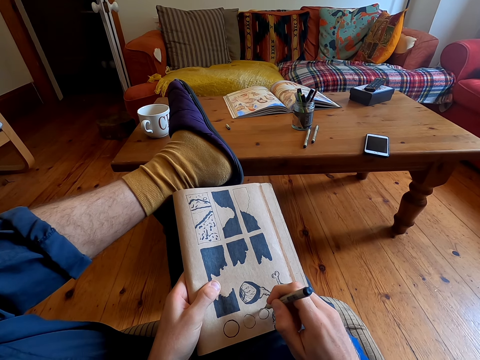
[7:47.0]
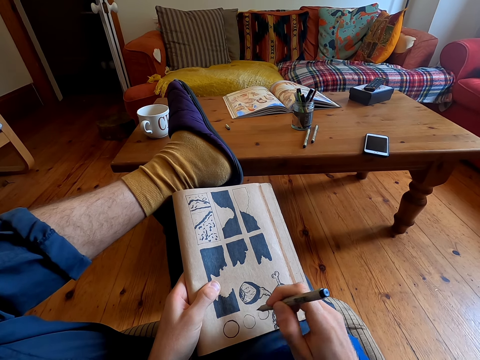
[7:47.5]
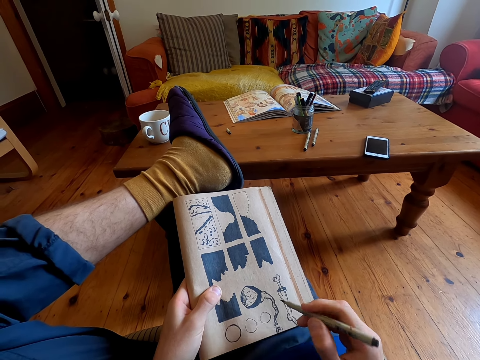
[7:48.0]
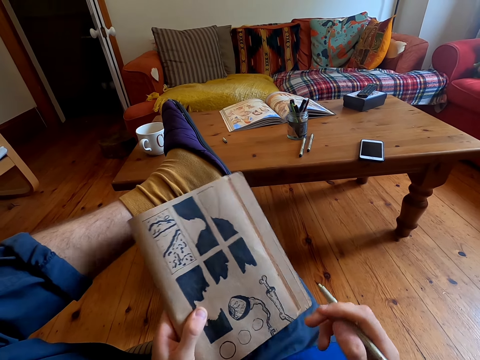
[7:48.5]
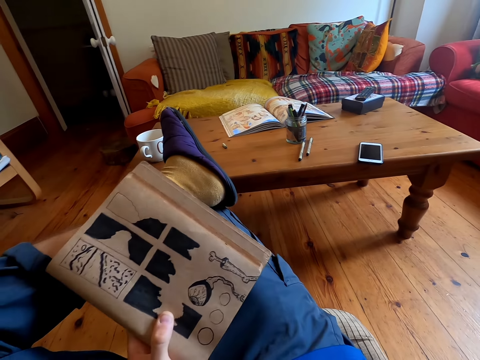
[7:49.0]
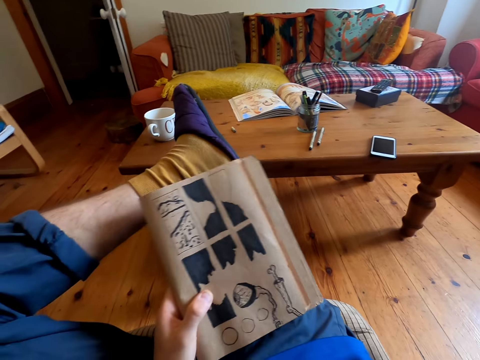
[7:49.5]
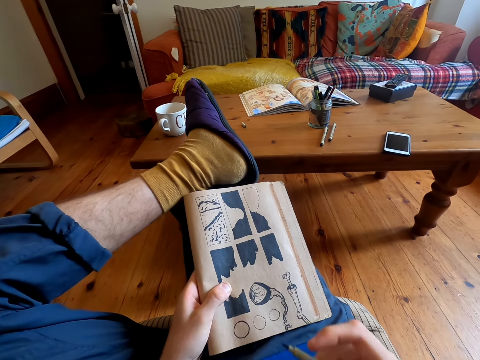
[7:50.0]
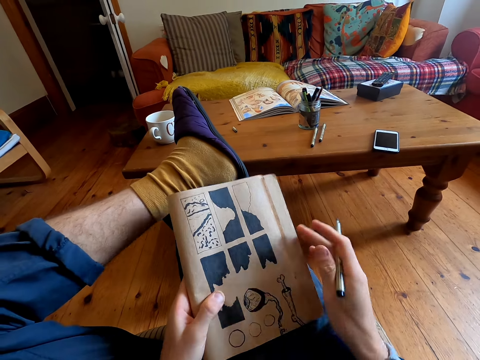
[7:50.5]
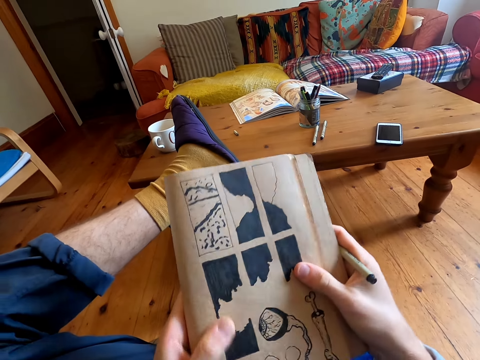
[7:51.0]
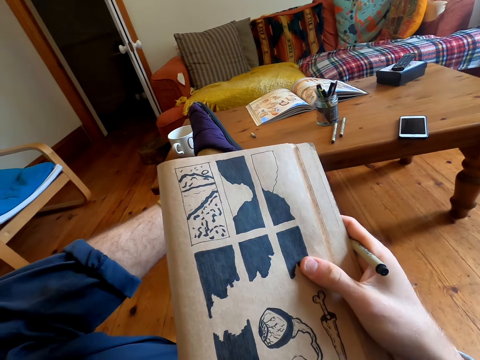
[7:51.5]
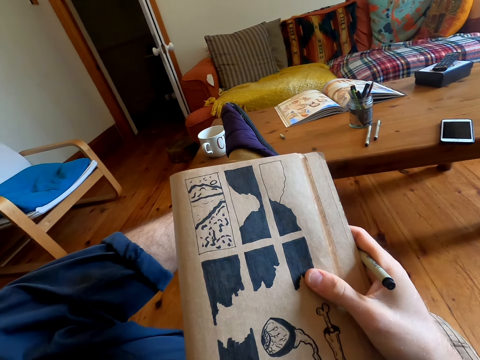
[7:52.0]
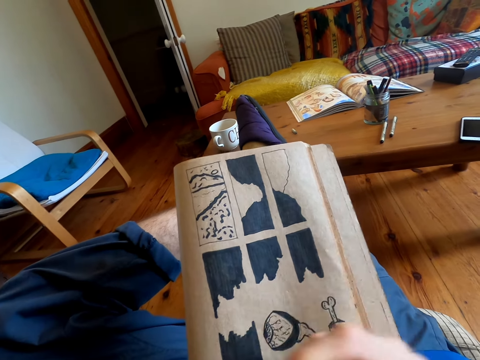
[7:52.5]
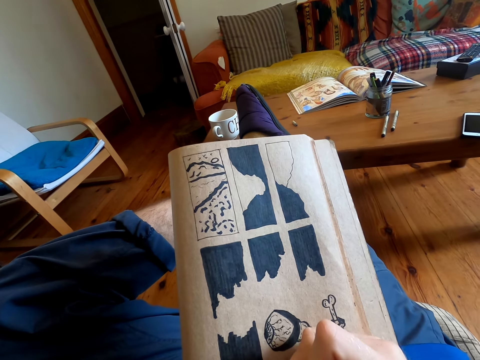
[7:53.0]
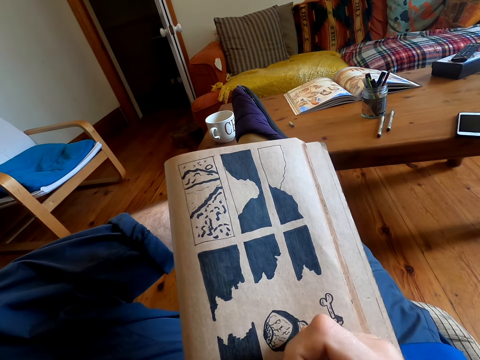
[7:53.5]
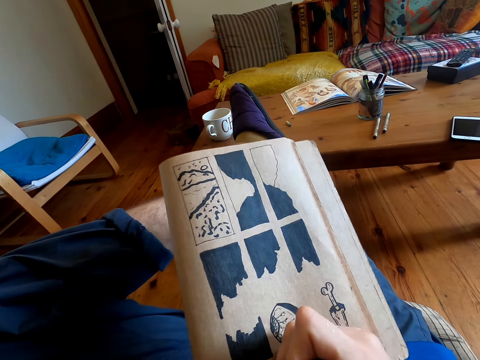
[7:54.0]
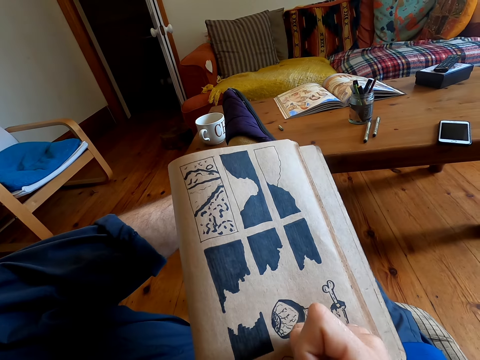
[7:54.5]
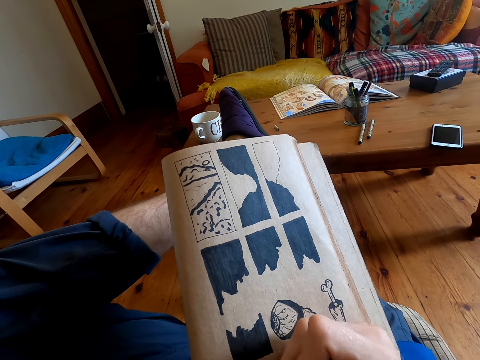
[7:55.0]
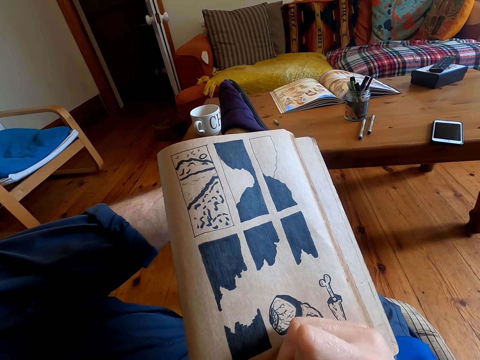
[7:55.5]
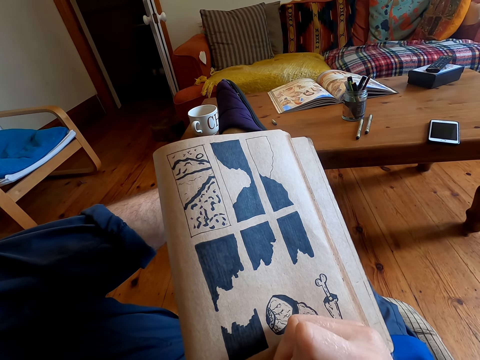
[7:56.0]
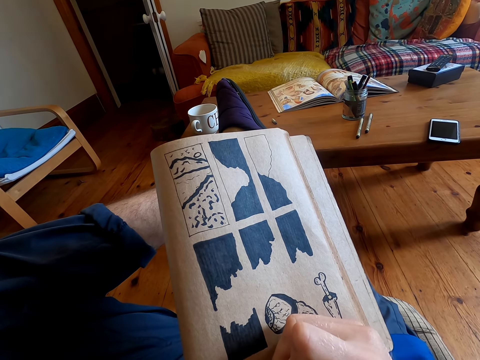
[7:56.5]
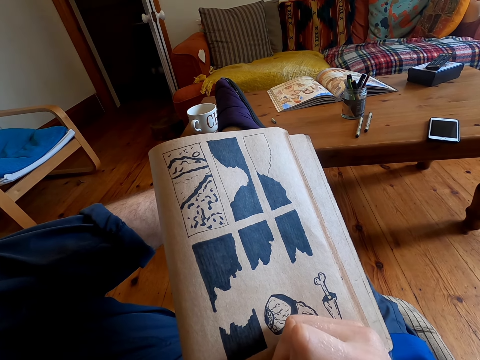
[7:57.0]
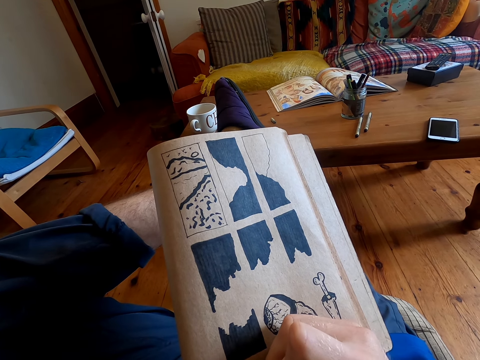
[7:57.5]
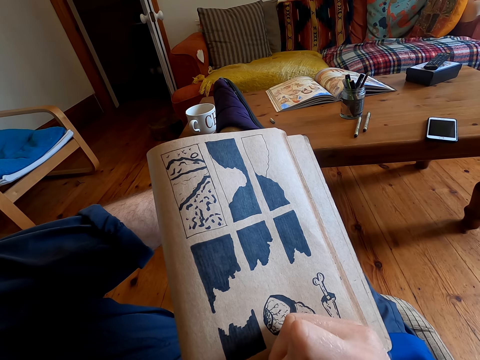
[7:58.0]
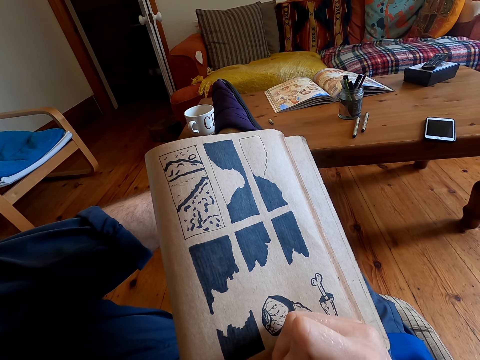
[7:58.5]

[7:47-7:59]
The camera wearer moves a book. He moves the book close to his face. He draws on the book with a pen.

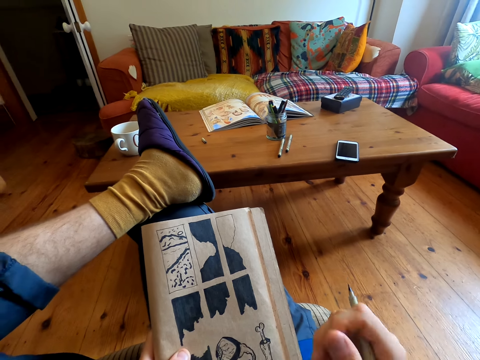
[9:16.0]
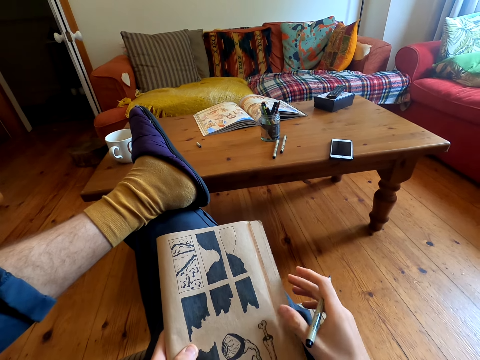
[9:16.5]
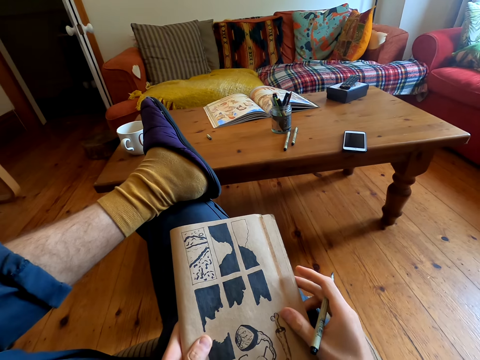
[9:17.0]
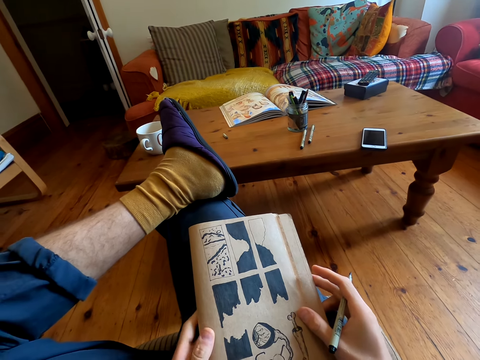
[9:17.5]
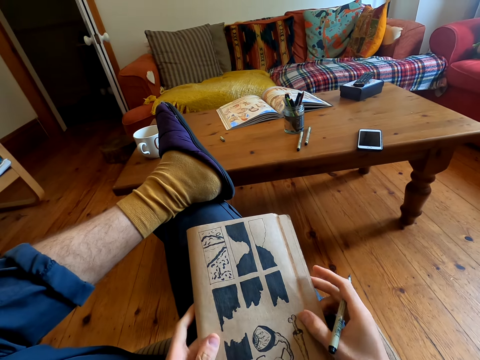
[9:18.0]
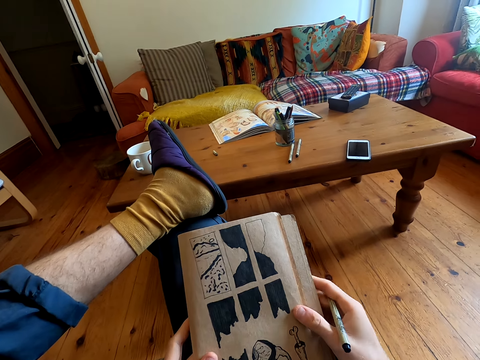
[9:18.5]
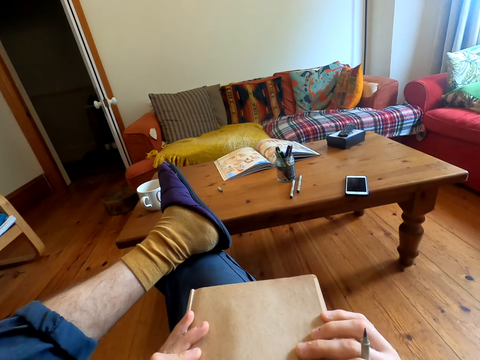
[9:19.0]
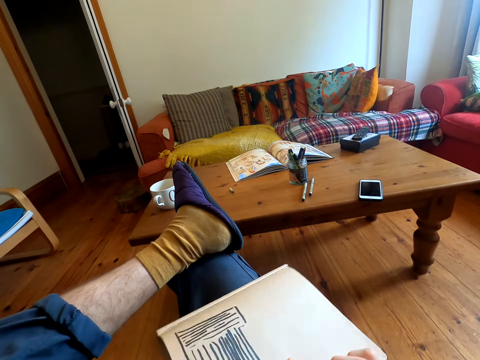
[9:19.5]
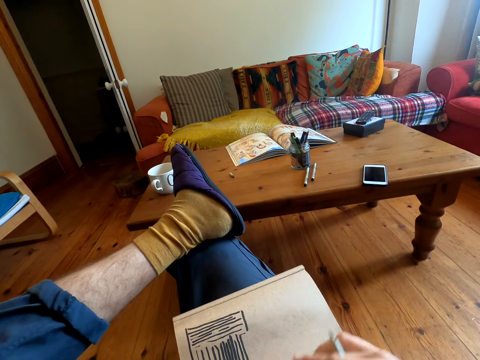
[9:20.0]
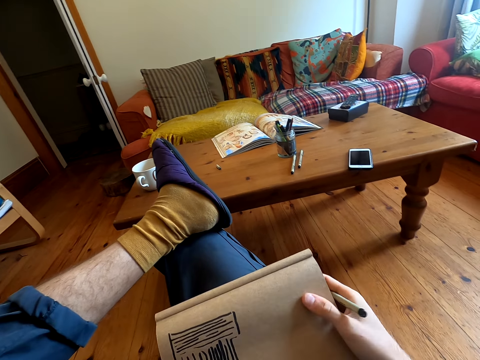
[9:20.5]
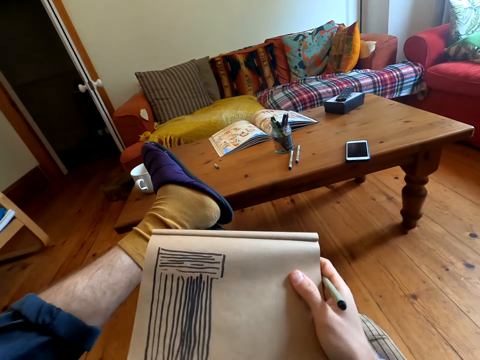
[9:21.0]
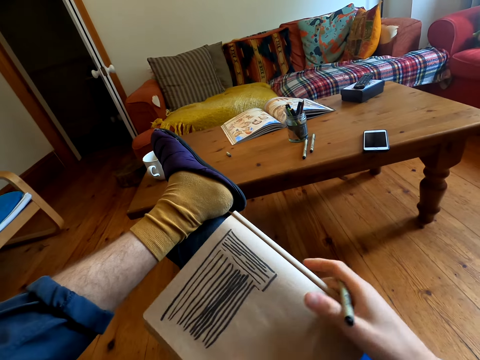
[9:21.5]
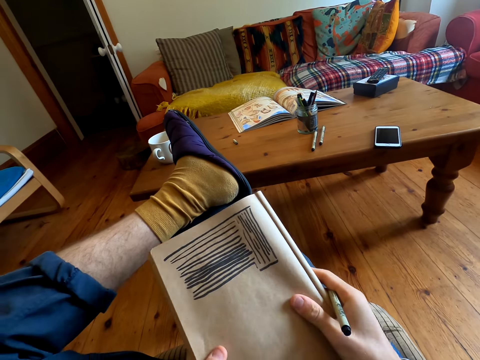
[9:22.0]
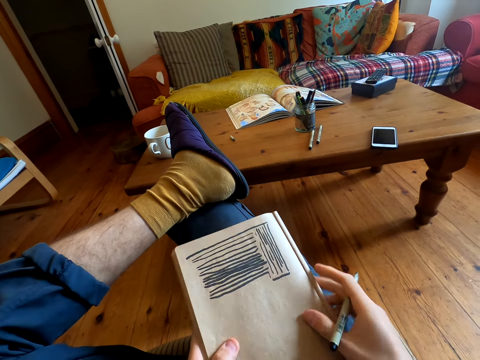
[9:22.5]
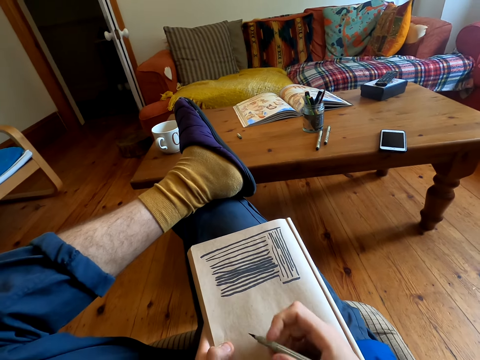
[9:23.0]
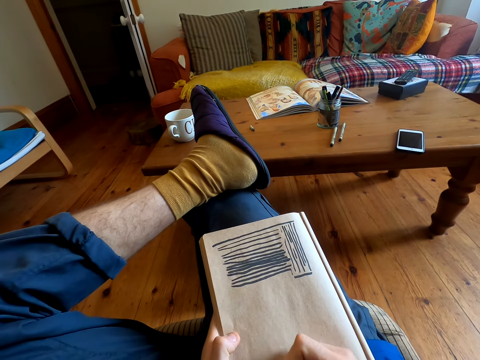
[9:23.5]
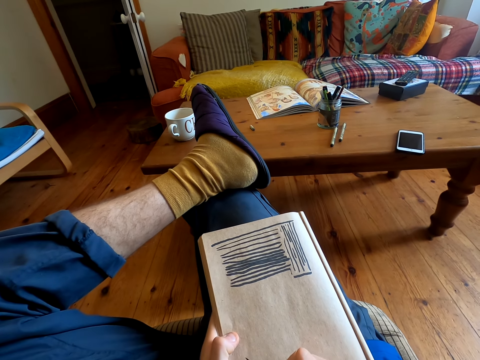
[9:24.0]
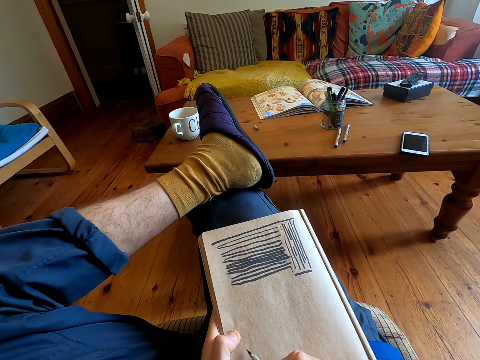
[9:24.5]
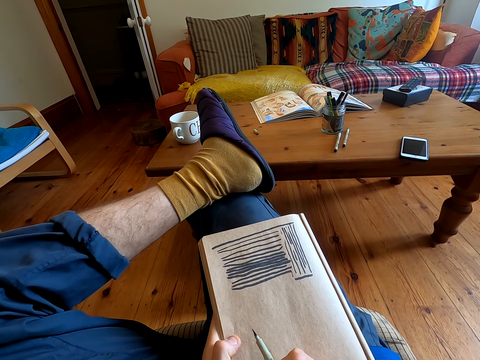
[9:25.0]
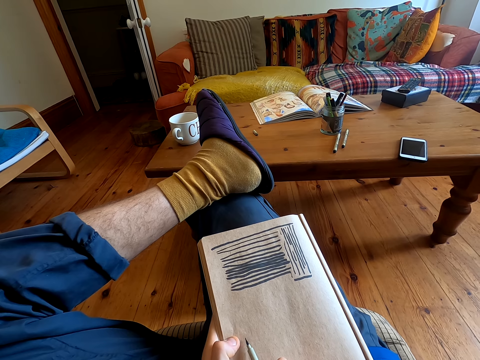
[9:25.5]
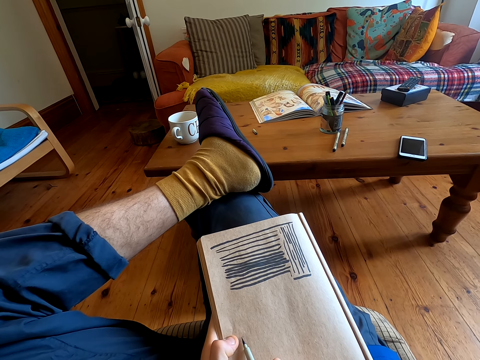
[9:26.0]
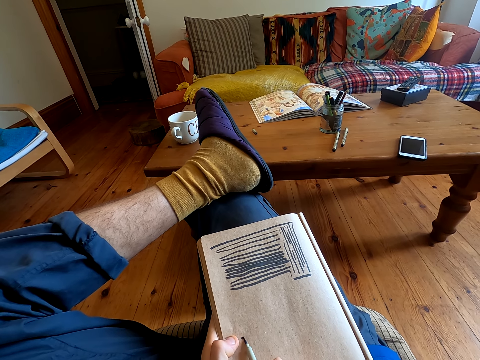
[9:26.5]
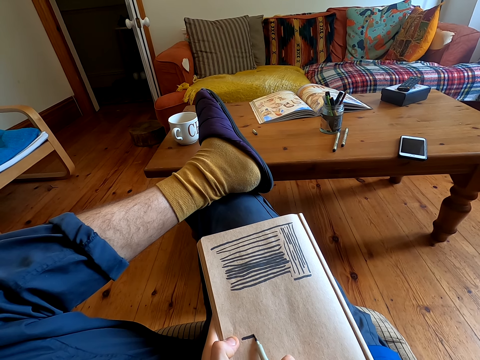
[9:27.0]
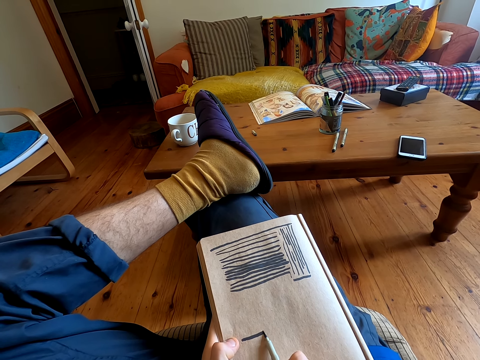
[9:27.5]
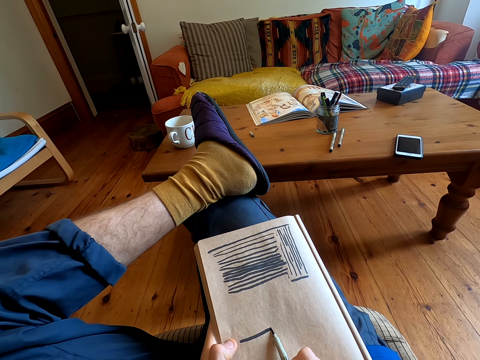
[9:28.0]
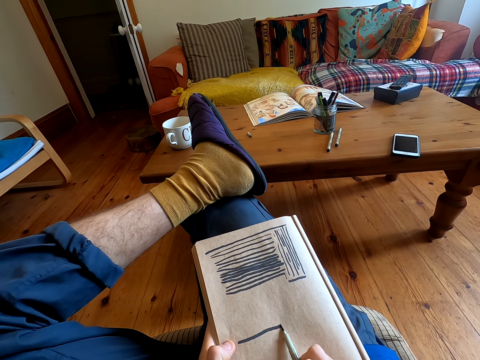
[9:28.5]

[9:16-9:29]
The camera wearer raises his hand. He inspects his drawing. He turns over a book. He draws on the book with a pen.
